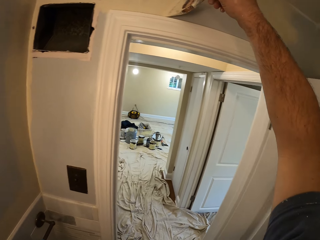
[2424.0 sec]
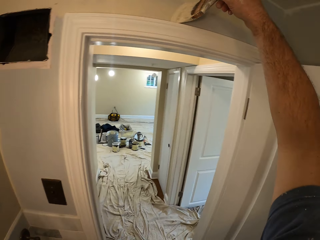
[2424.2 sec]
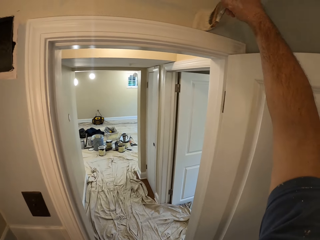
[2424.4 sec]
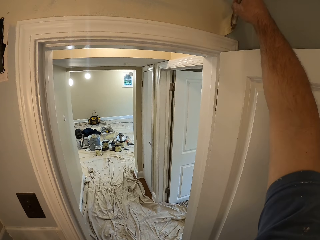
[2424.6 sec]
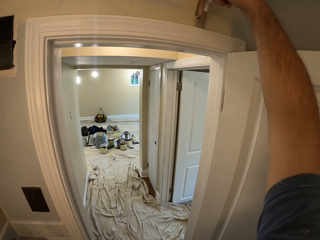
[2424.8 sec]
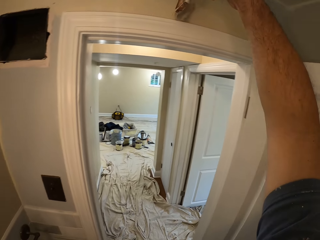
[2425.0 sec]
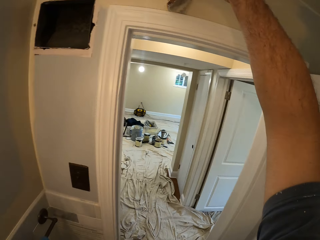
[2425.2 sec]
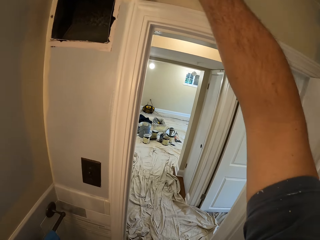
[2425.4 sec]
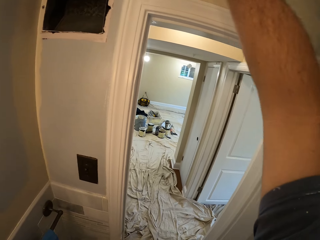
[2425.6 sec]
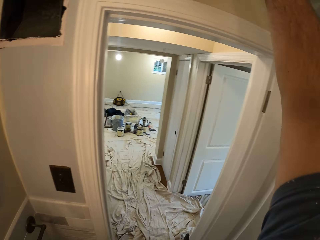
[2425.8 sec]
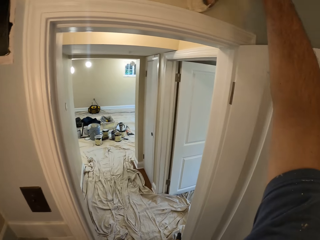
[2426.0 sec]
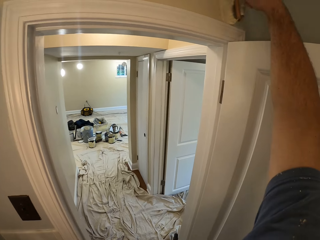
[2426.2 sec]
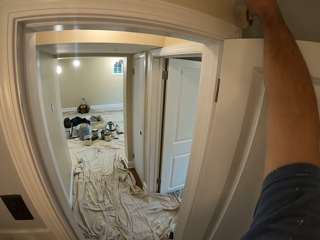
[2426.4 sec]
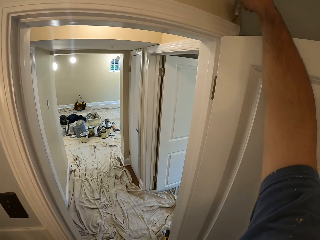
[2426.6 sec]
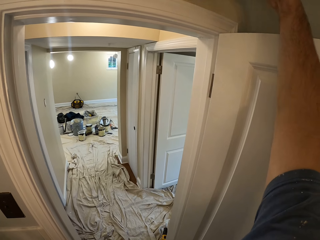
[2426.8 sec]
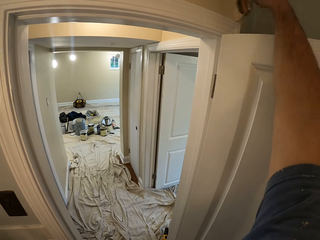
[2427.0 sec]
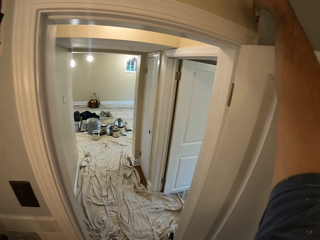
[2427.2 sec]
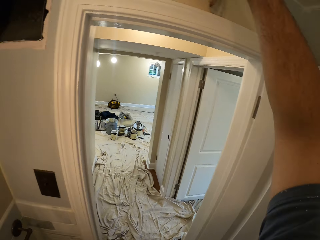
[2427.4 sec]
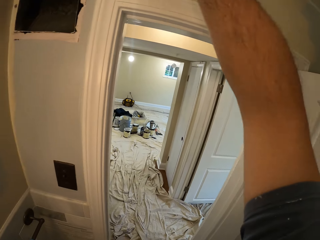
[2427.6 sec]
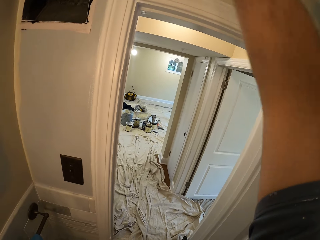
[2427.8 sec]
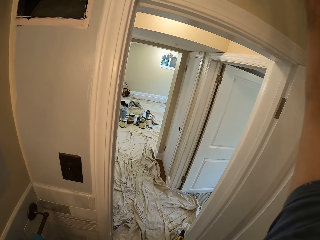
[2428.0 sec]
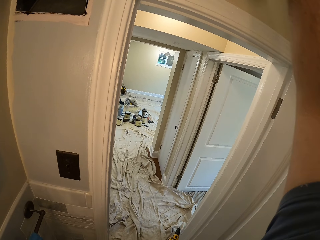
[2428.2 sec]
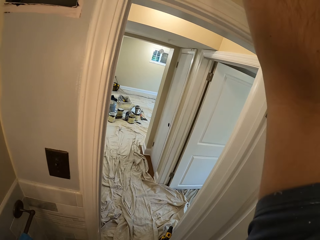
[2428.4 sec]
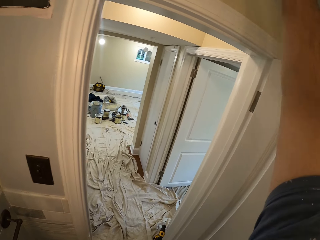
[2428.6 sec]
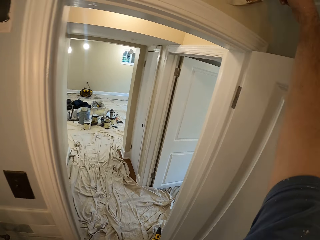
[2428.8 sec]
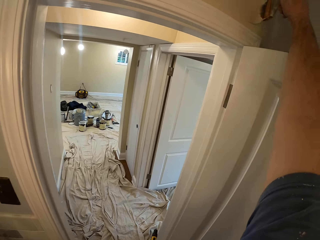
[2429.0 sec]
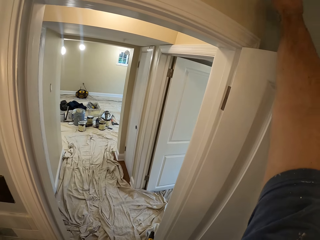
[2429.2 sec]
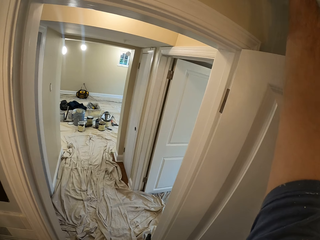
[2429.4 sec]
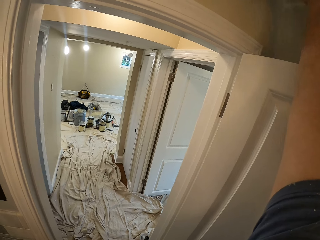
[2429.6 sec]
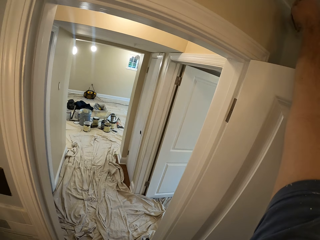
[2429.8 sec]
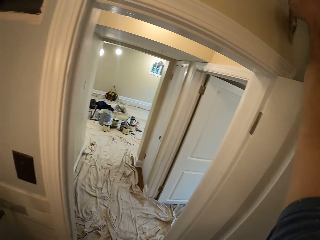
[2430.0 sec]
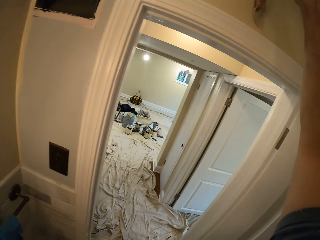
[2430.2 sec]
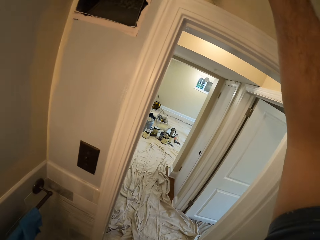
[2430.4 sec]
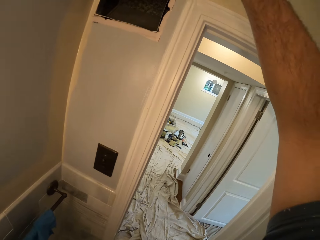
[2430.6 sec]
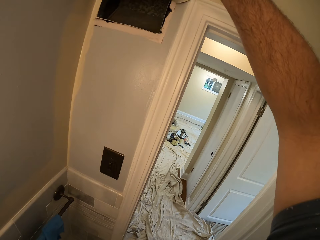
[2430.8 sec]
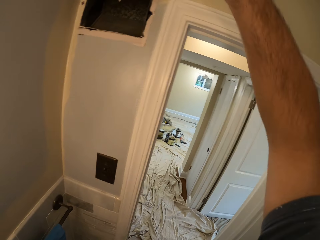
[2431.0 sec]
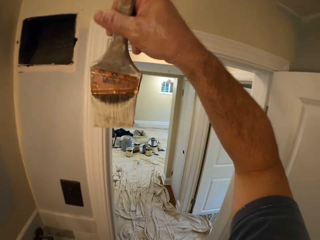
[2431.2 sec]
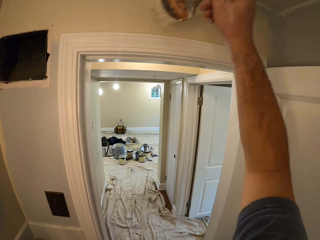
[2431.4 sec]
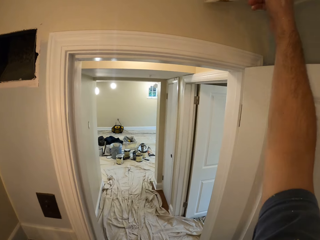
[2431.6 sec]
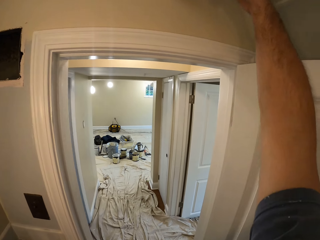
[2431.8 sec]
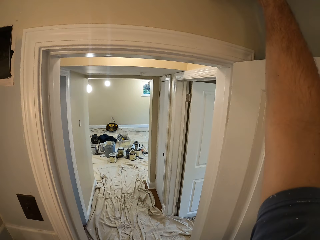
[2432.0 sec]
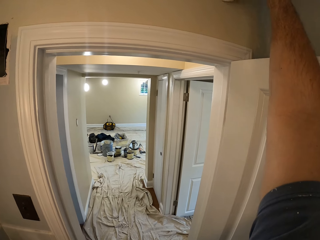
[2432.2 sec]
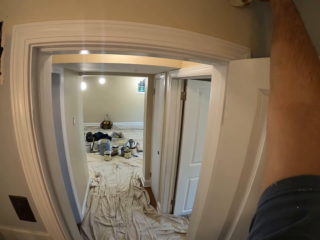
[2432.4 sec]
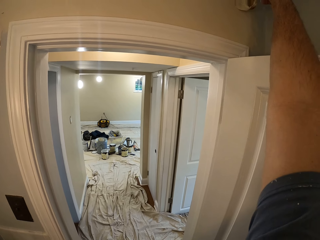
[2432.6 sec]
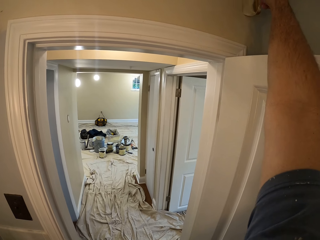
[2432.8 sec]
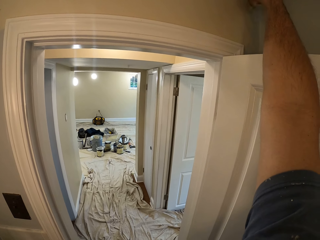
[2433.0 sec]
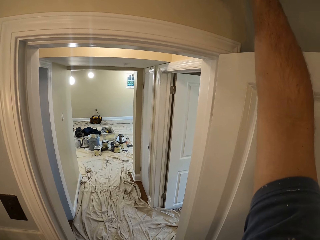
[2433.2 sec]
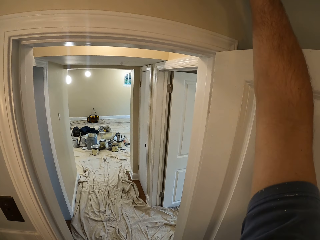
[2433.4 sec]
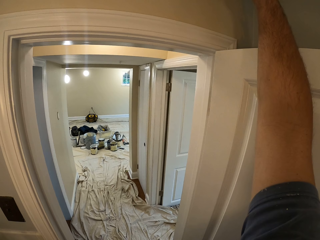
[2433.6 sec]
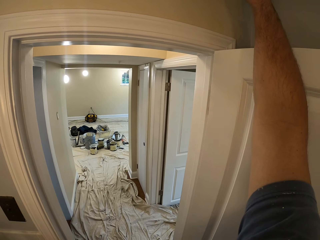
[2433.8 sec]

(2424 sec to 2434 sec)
The camera wearer paints the wall.

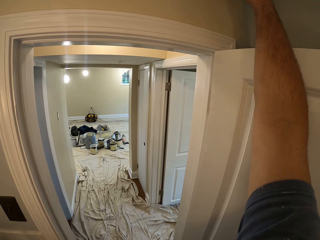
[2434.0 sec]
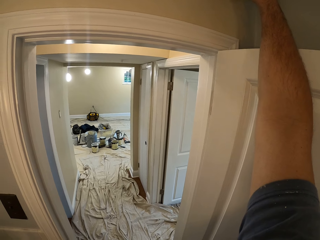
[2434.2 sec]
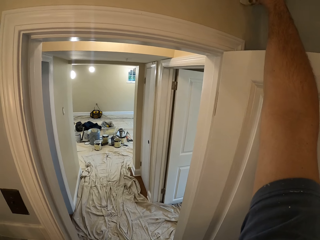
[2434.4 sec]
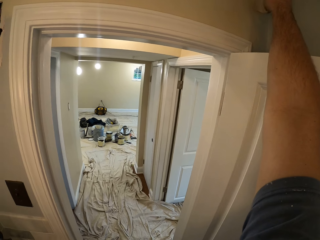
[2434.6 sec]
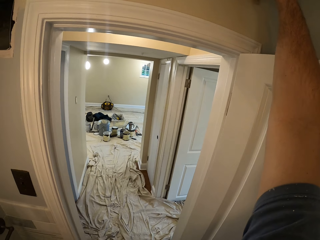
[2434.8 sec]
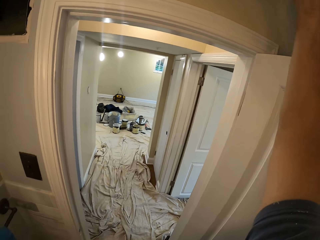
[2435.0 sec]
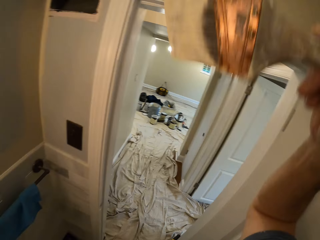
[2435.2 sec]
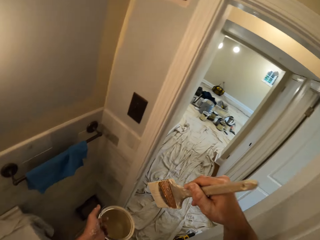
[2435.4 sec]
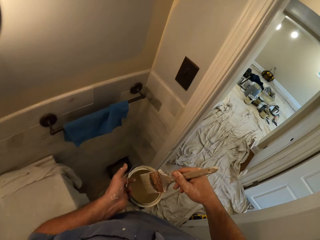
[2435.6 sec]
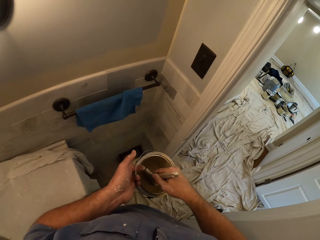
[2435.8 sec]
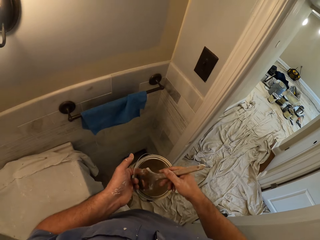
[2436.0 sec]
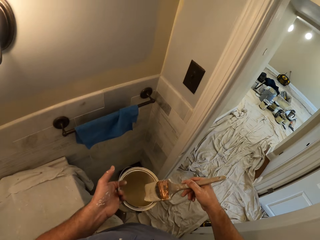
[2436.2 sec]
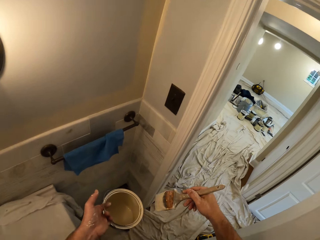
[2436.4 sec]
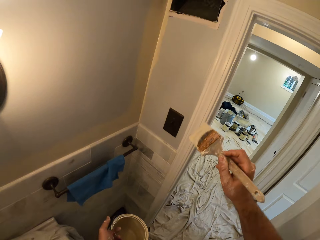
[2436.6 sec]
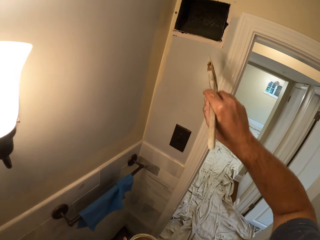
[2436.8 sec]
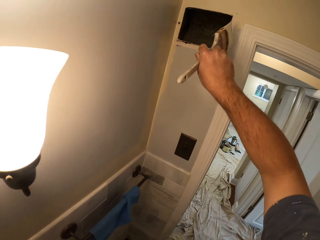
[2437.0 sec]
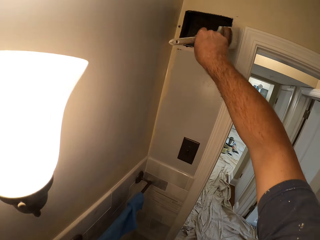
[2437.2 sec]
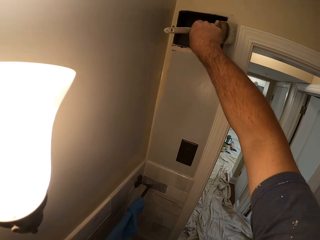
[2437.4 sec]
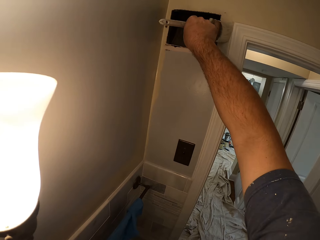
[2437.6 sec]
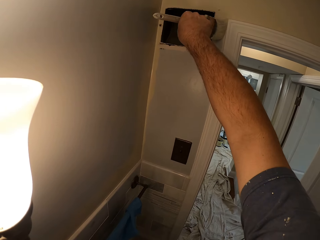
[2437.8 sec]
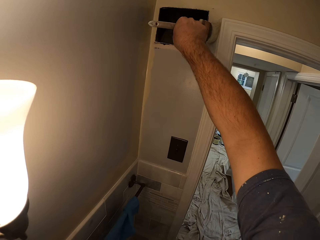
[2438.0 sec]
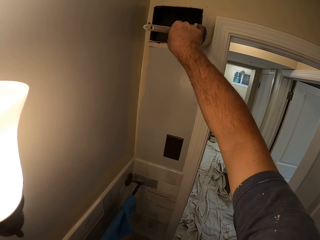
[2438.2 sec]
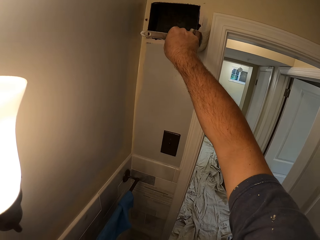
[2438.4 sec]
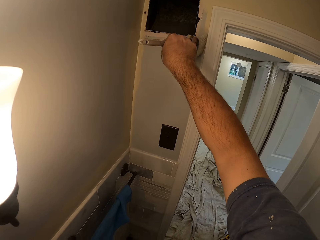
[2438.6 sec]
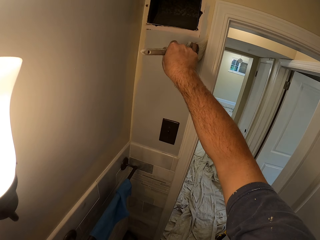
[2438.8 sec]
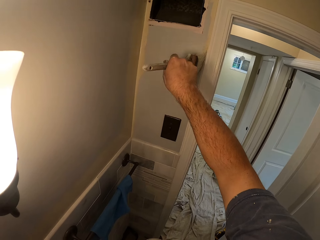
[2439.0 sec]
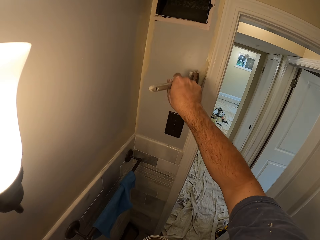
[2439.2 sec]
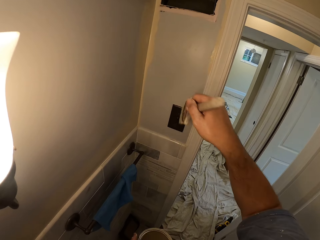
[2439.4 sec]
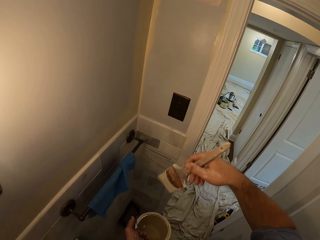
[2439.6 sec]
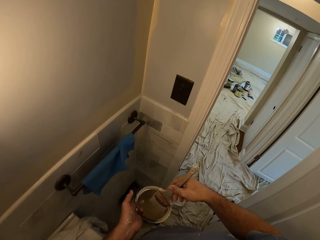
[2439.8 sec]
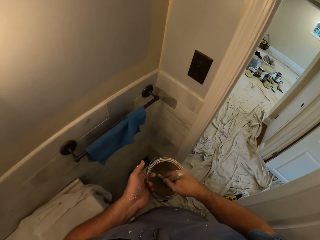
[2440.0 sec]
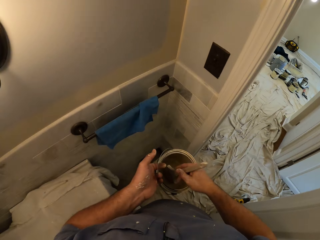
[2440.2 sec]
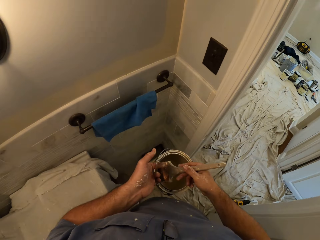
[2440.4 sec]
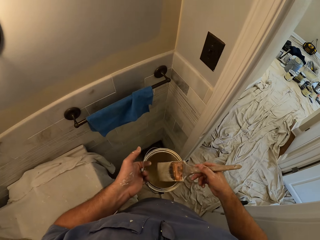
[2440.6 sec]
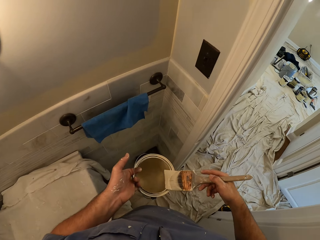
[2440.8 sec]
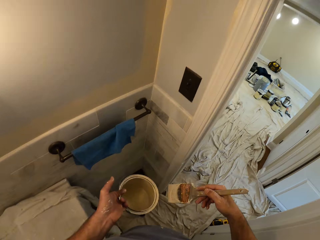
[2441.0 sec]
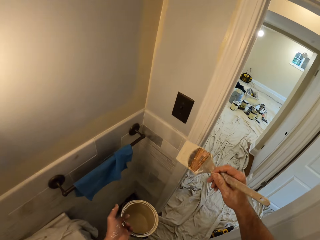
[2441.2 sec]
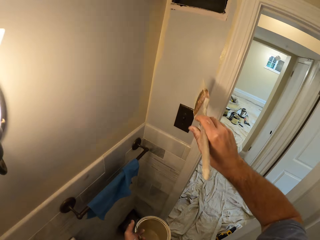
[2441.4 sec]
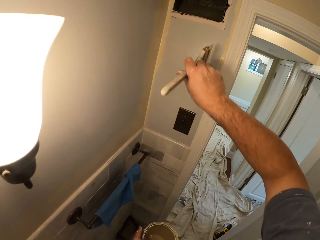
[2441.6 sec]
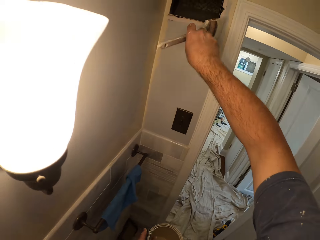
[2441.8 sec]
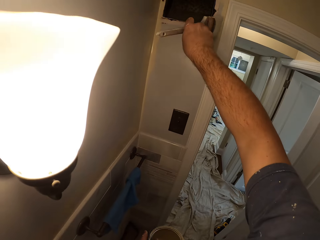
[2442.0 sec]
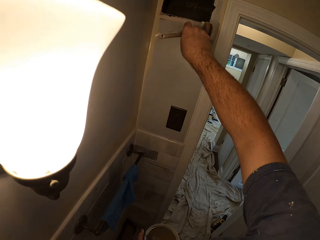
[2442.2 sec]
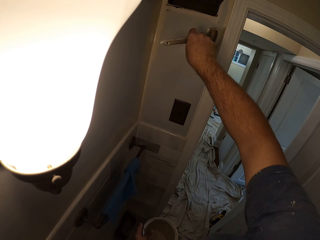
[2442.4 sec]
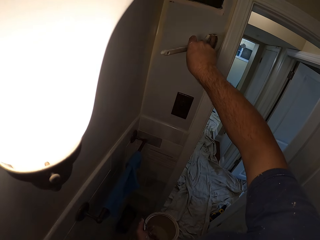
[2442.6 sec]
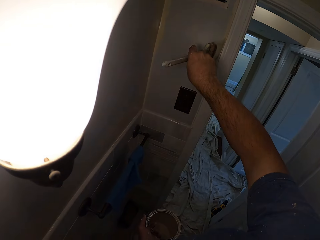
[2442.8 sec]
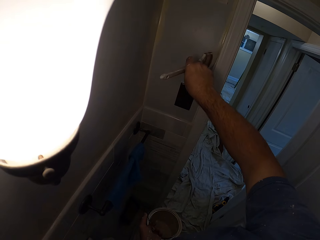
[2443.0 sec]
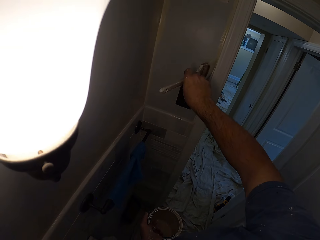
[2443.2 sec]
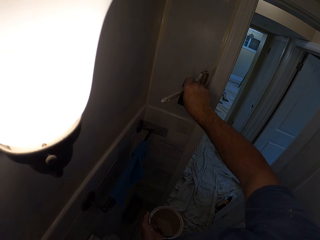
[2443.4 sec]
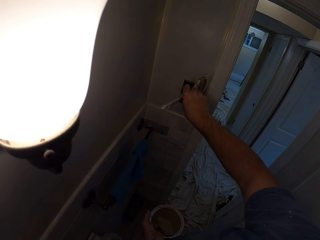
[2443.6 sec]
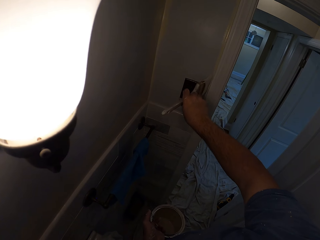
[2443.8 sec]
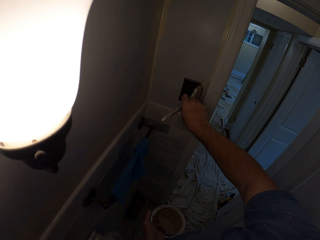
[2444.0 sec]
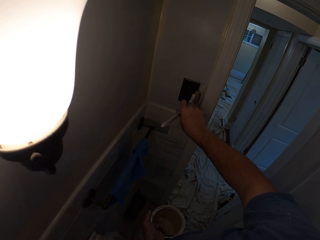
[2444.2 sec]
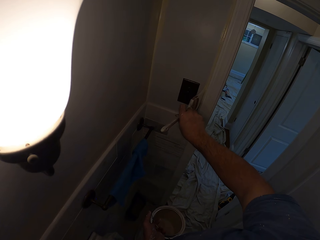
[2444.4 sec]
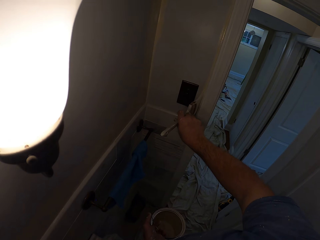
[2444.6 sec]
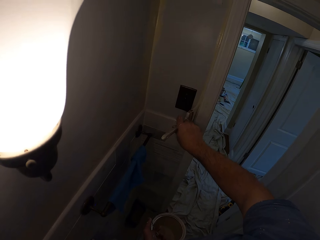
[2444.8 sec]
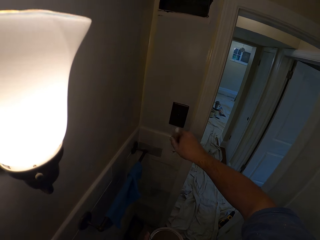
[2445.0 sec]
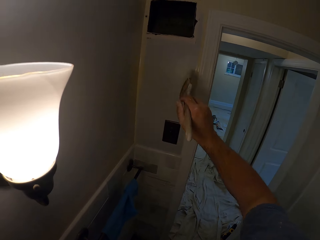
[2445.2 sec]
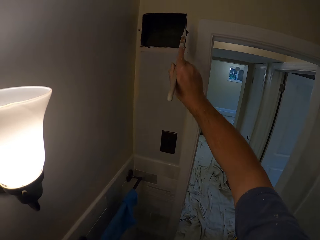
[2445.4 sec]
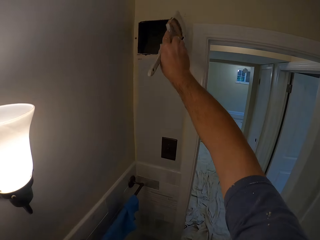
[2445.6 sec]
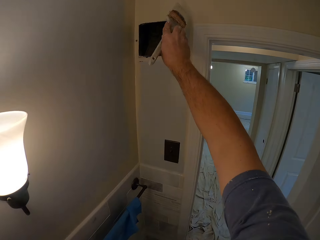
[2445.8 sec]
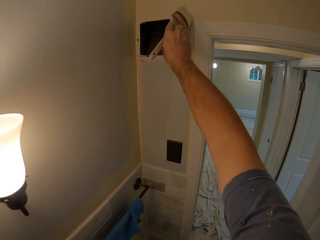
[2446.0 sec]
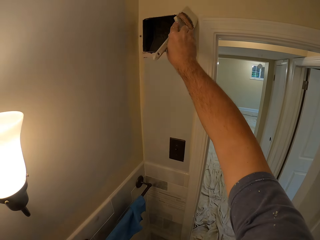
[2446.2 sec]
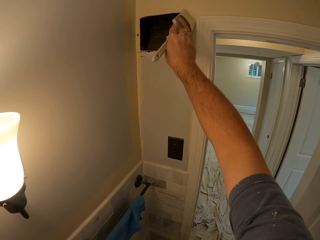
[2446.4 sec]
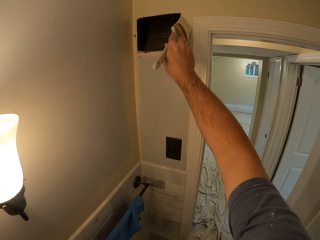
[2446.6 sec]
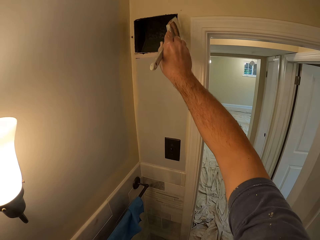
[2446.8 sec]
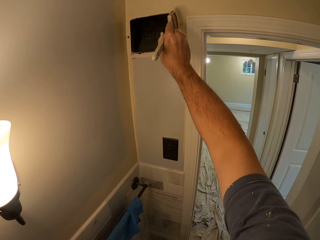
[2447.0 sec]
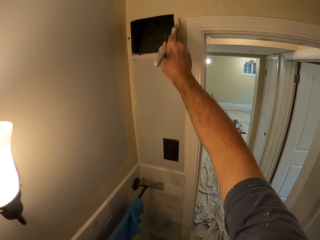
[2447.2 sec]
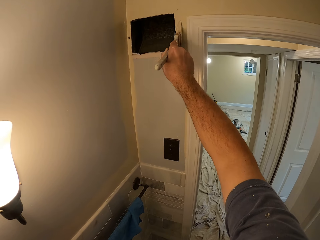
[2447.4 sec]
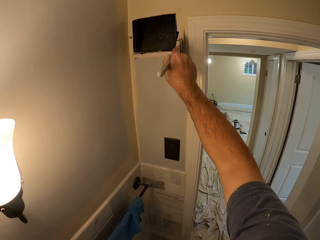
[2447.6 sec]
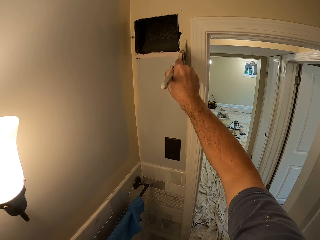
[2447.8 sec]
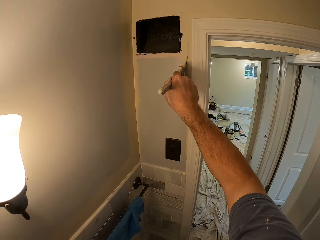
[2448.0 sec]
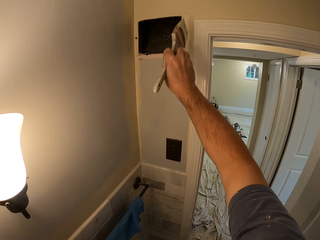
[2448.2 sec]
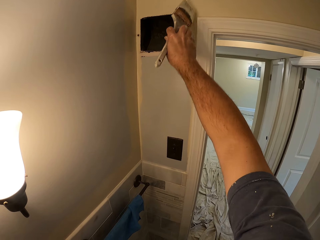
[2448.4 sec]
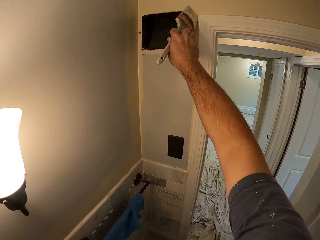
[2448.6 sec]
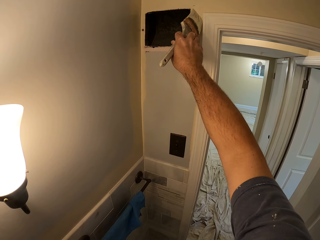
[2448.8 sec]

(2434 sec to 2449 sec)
The camera wearer dips the paint brush in the paint can. He wipes the painting brush on the paint can. He paints the wall with the paint brush in his right hand. He dips the paint brush in the paint can. He wipes the painting brush on the paint can. He paints the wall with the paint brush in his right hand.
